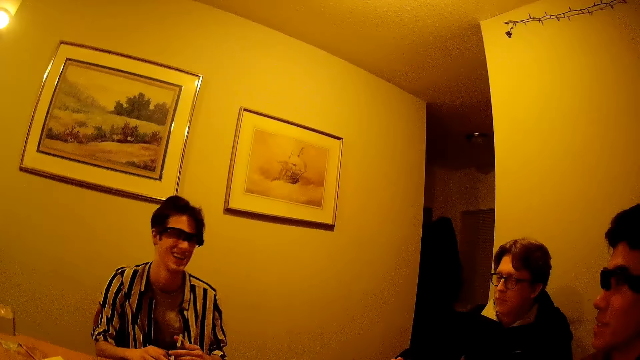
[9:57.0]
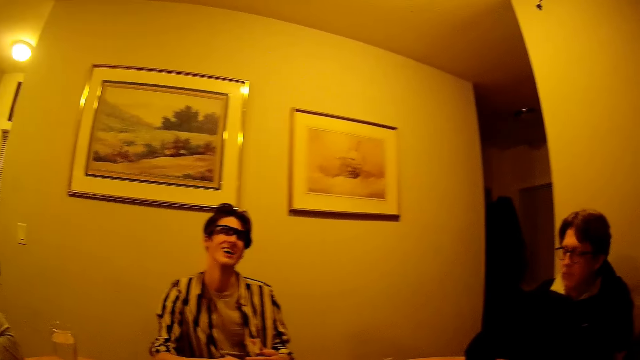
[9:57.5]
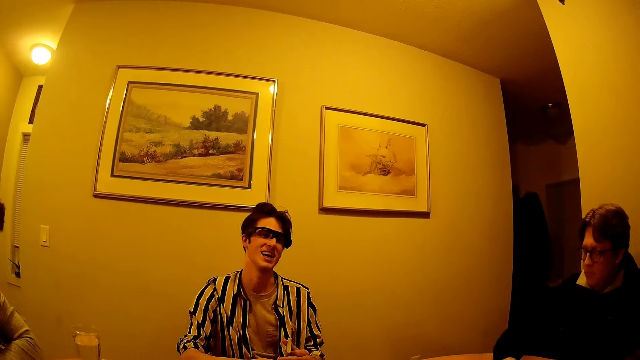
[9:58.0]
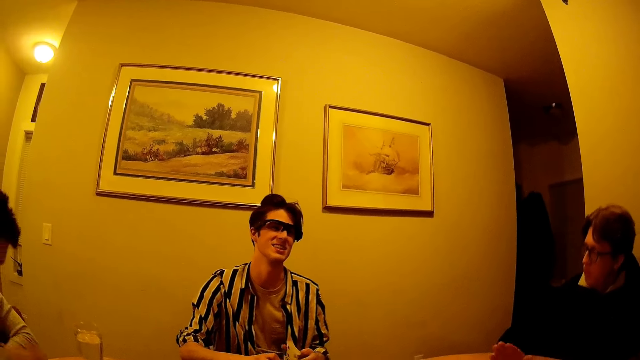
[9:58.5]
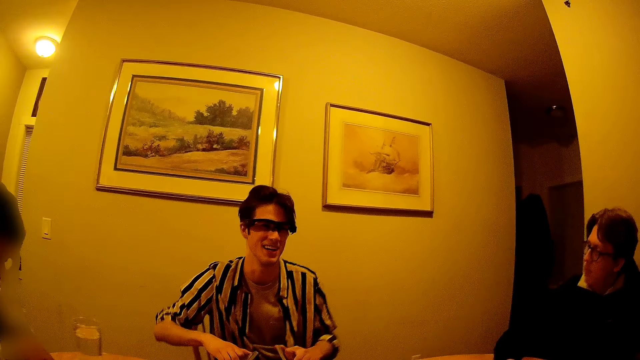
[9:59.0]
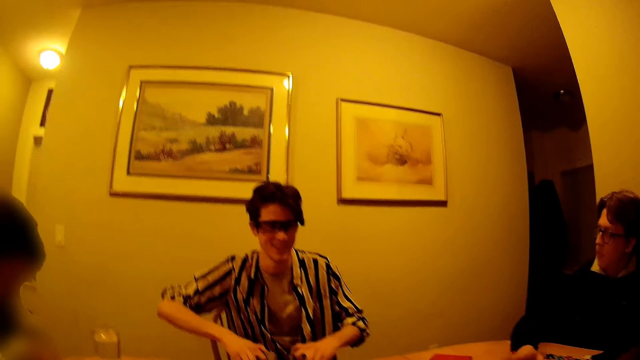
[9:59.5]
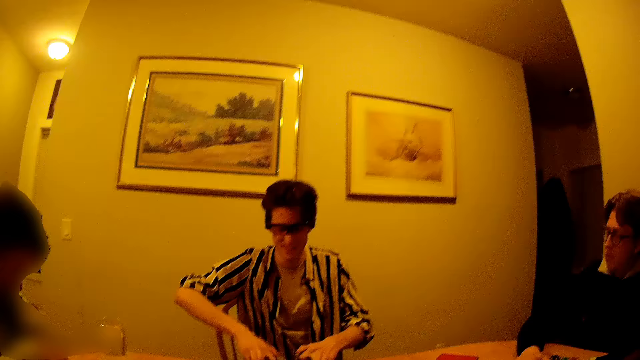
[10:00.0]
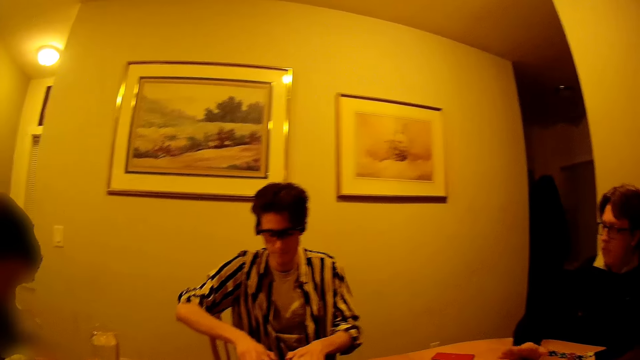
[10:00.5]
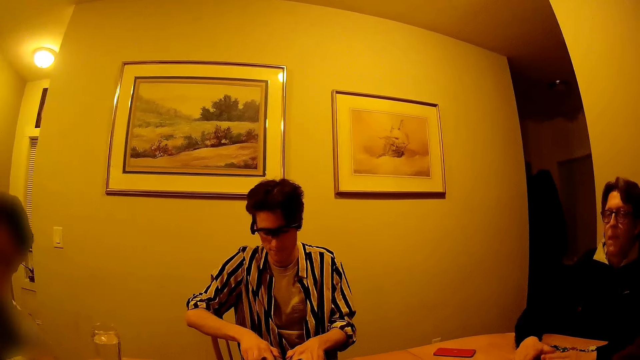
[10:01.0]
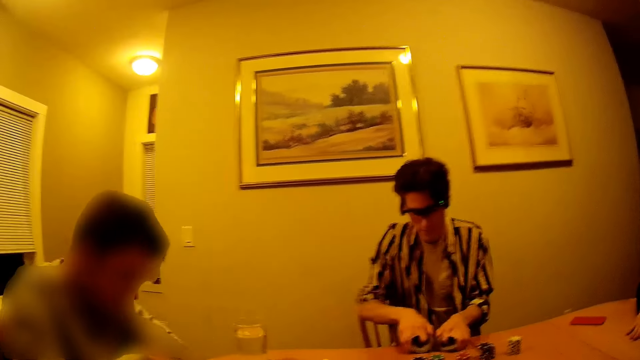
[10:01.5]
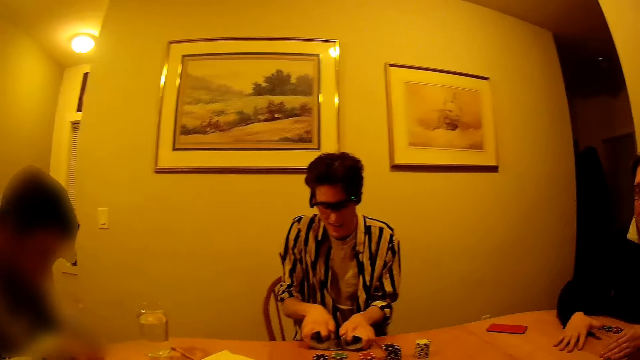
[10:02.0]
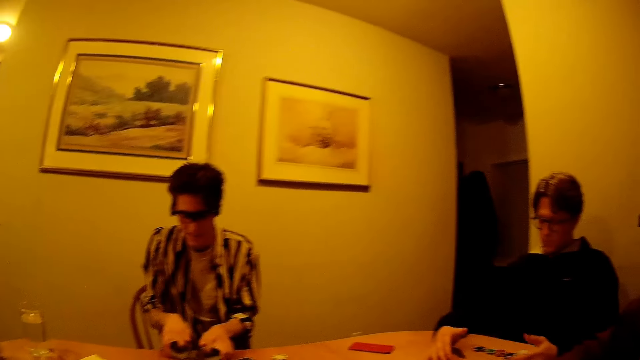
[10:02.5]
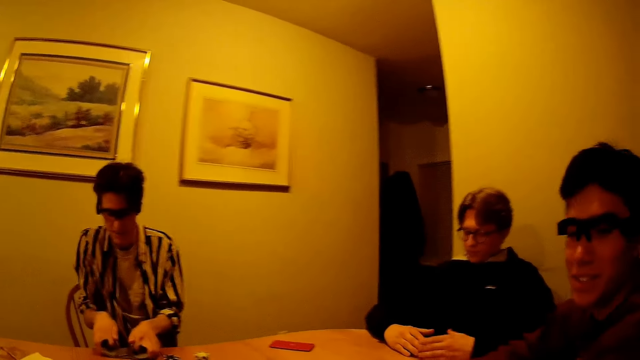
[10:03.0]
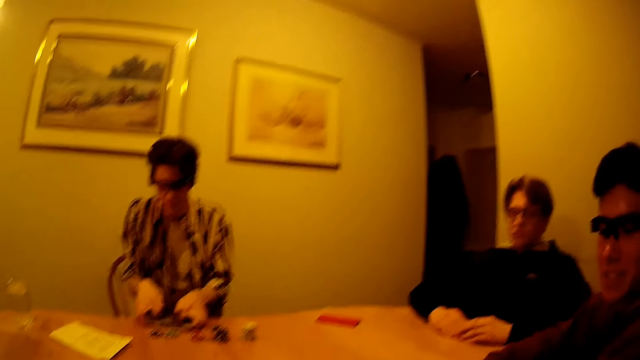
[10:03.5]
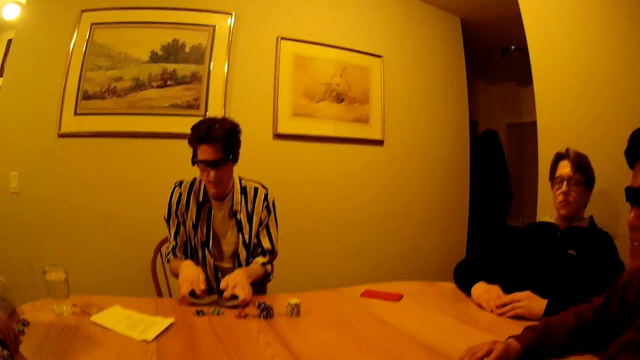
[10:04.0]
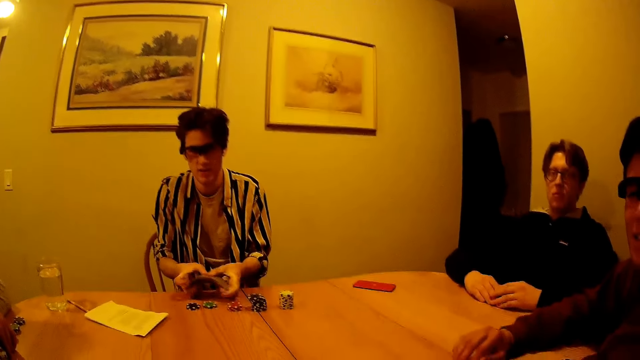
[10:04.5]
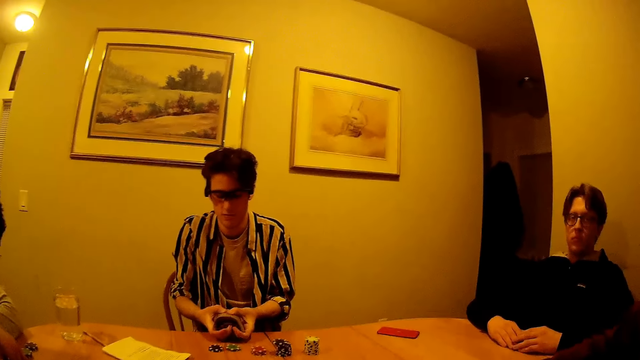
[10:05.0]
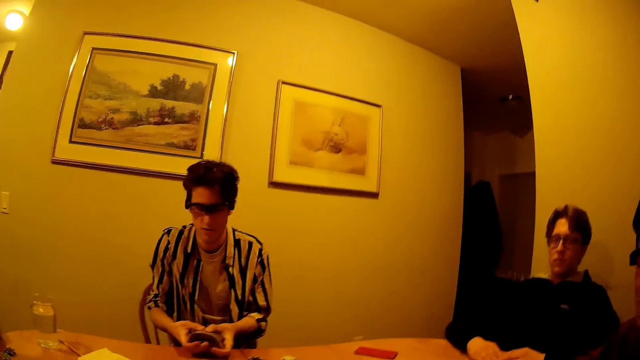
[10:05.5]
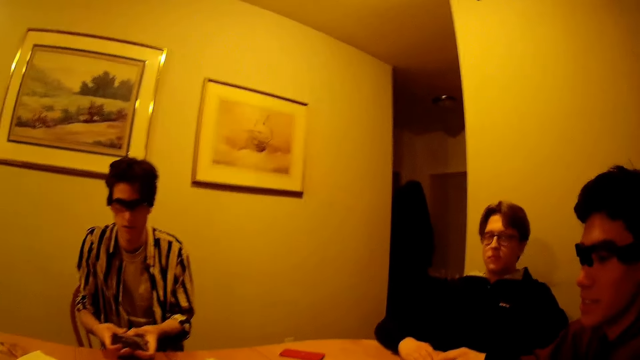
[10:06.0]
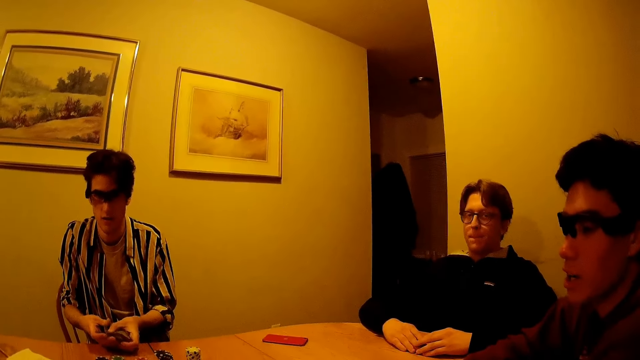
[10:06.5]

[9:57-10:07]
The man arranges the cards with both hands.

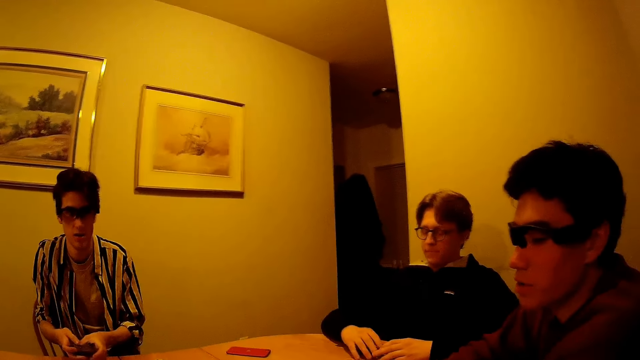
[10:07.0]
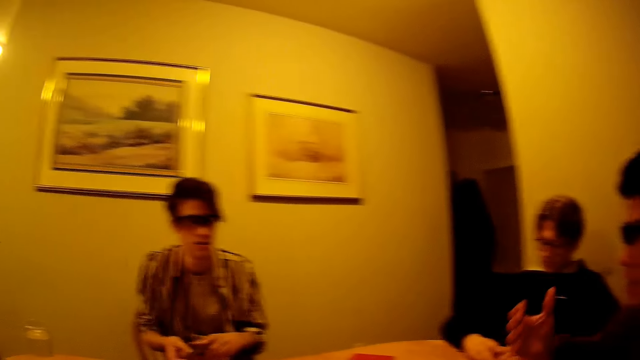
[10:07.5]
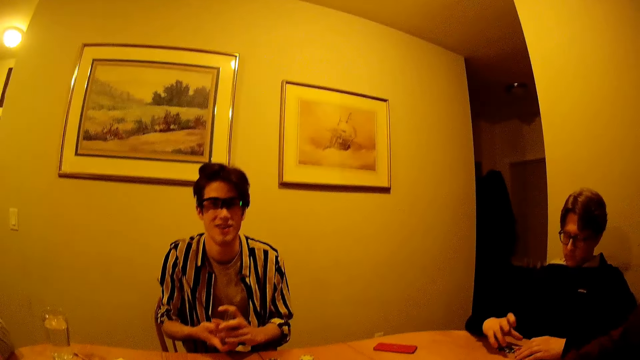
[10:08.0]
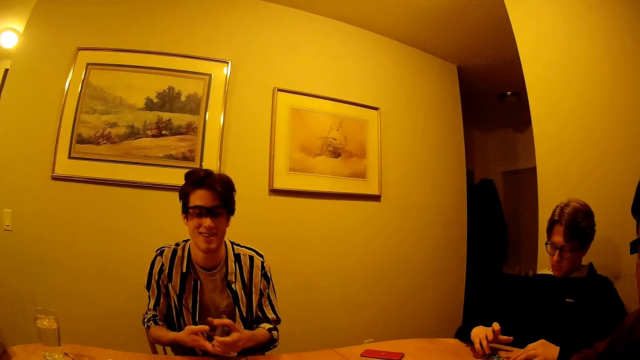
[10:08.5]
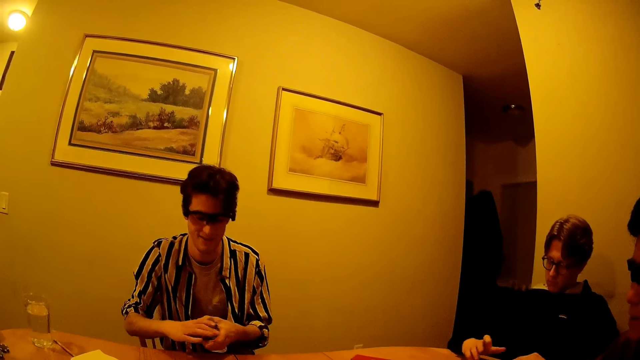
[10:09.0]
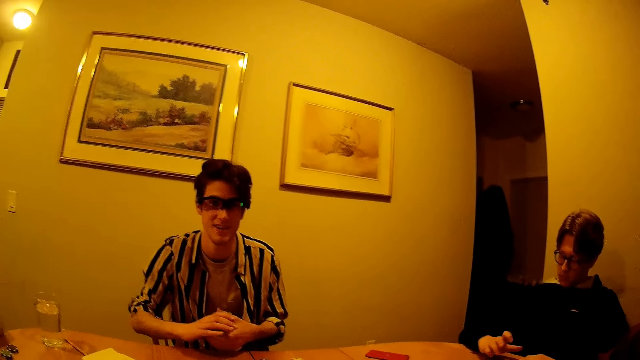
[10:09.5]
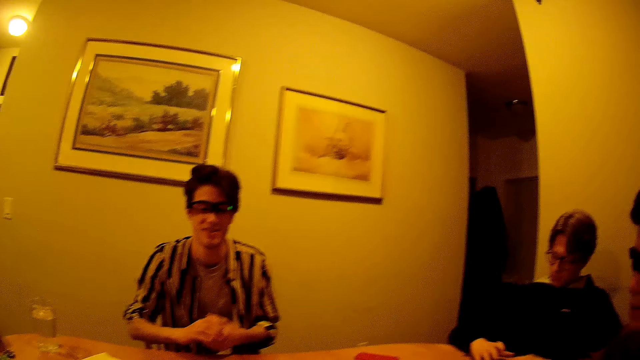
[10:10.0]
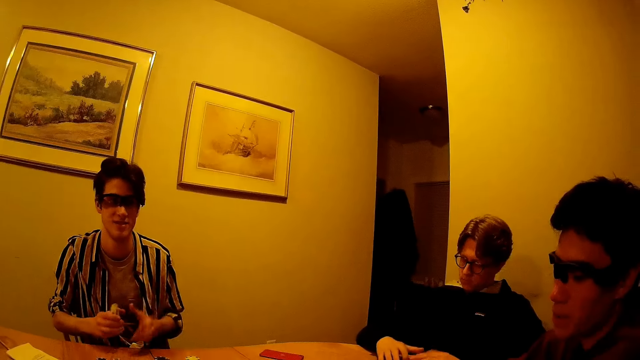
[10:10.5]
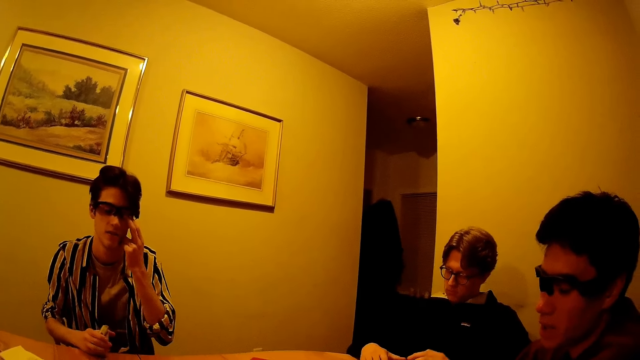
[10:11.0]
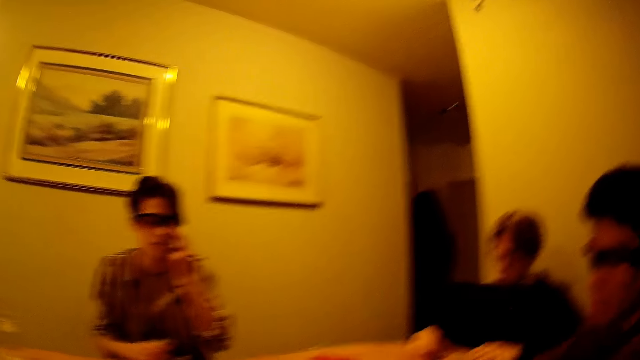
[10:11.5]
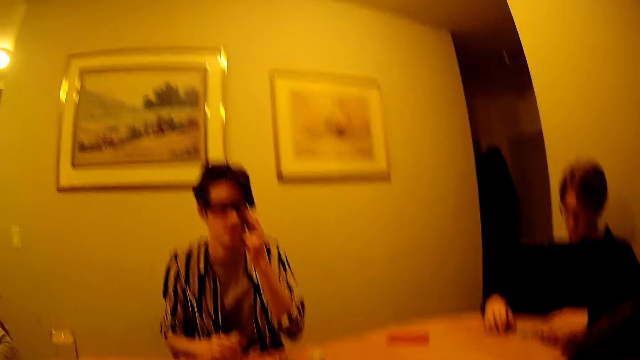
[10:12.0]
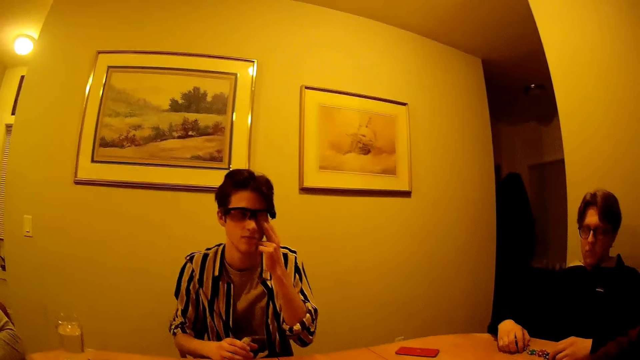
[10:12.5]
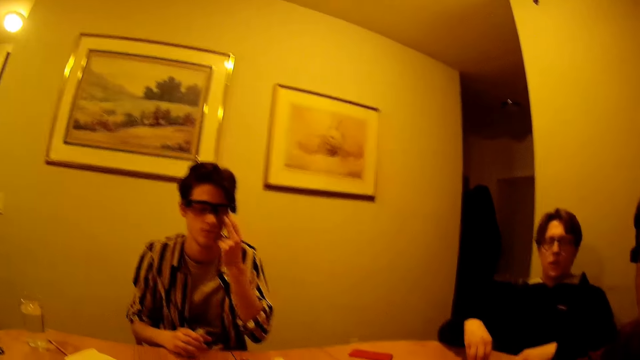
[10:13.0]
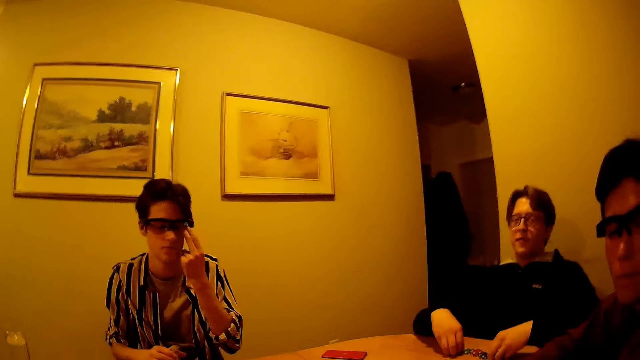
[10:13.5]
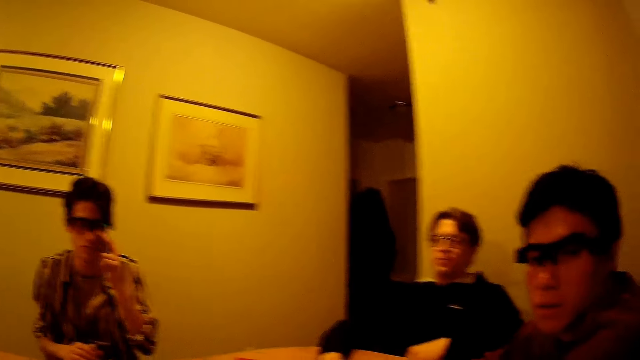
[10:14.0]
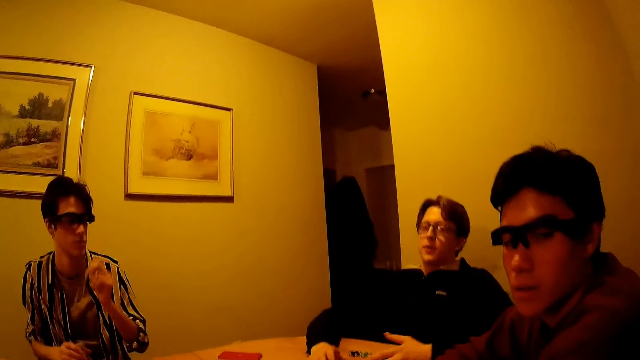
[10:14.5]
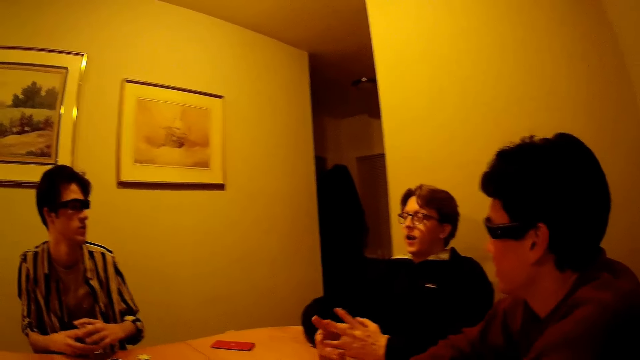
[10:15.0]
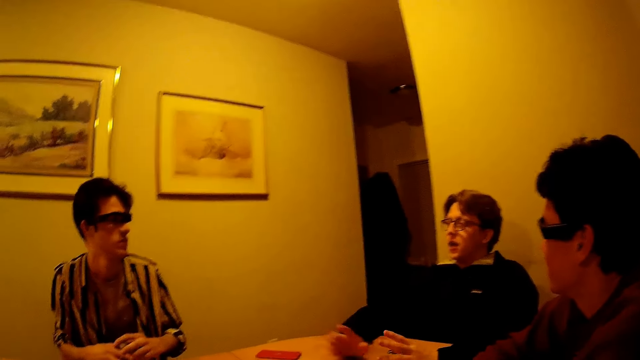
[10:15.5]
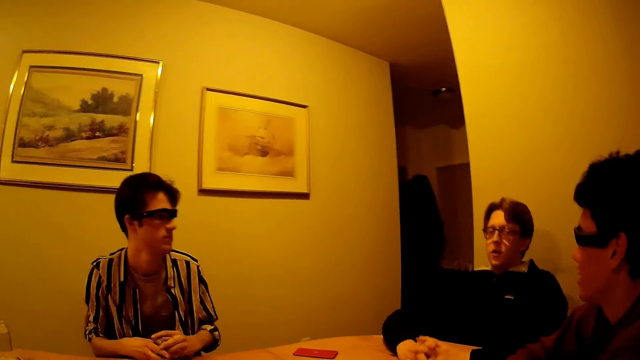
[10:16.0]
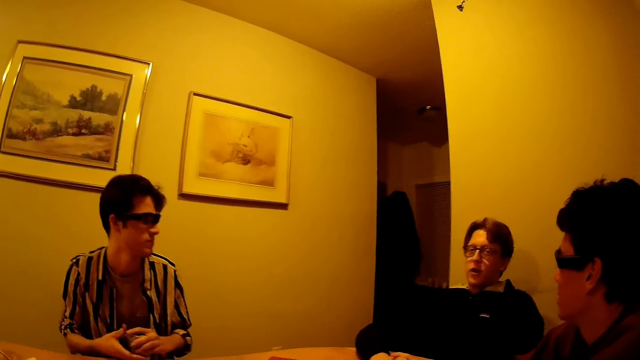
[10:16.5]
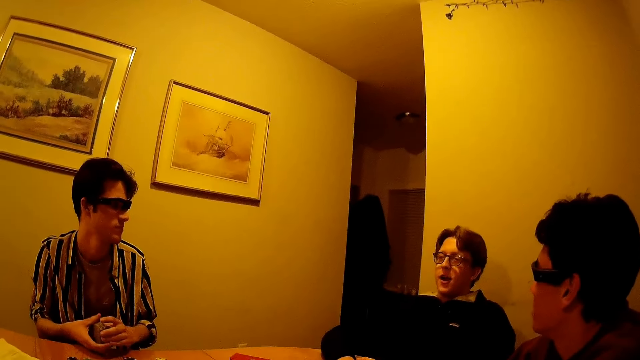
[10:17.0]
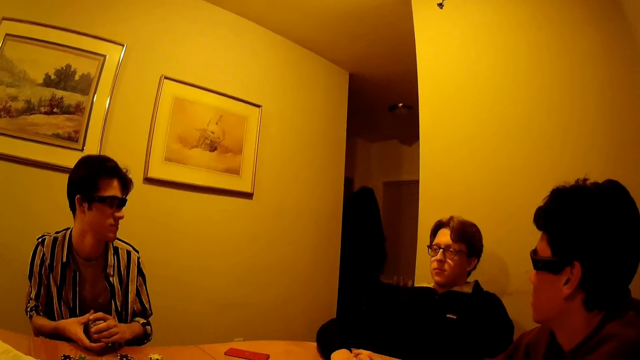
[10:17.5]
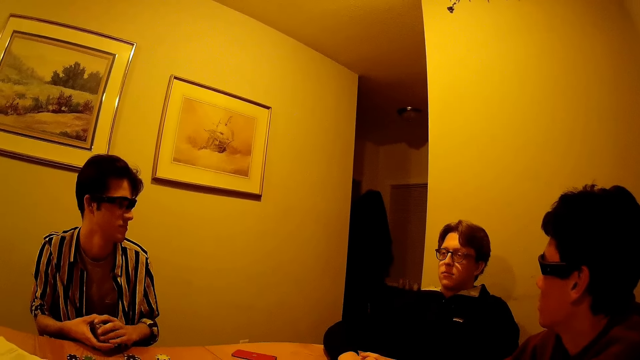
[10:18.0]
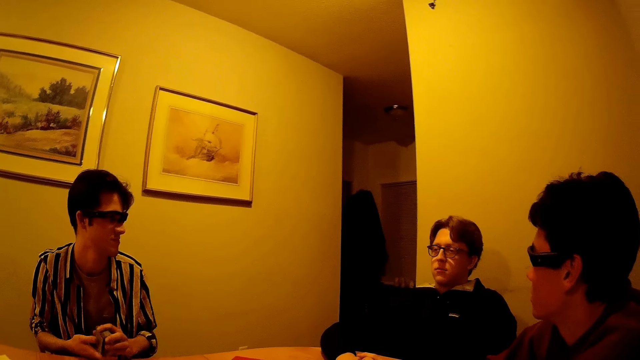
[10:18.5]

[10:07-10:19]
The man passes the cards from his right hand to his left hand. The man passes the cards from his left hand to his right hand. The man adjusts the glasses on his face with his left hand. The man scratches his eye. The man places his left hand on the cards in his right hand. A person interacts with the camera wearer, the man and two other people.
